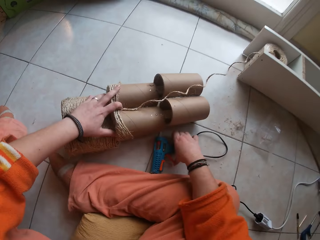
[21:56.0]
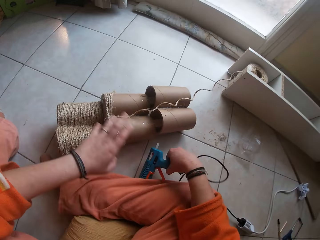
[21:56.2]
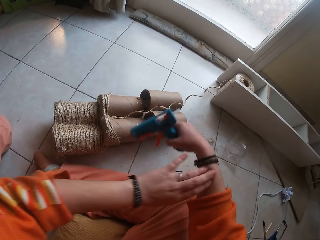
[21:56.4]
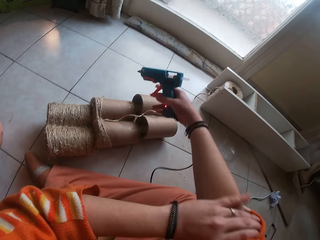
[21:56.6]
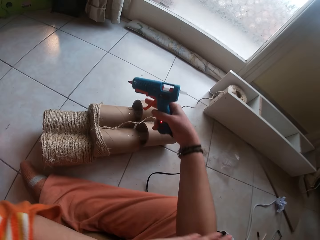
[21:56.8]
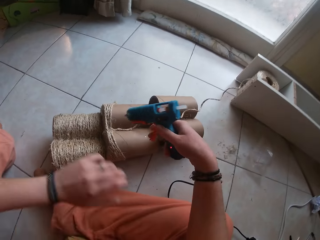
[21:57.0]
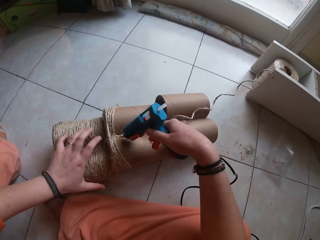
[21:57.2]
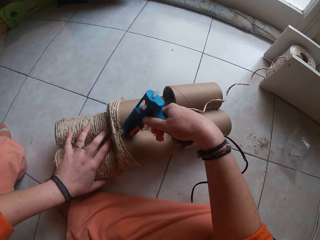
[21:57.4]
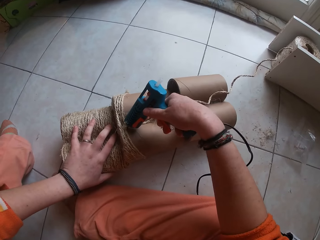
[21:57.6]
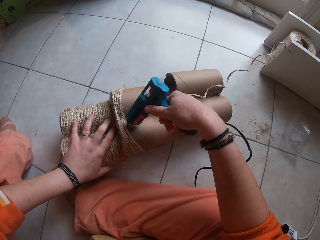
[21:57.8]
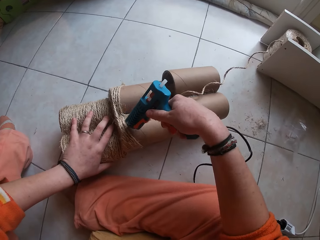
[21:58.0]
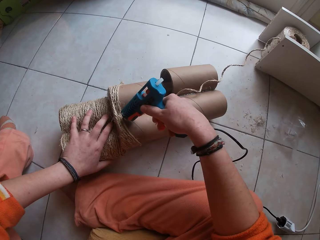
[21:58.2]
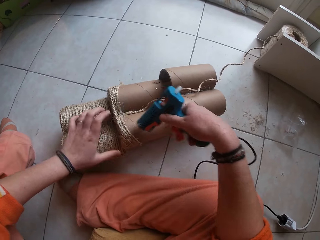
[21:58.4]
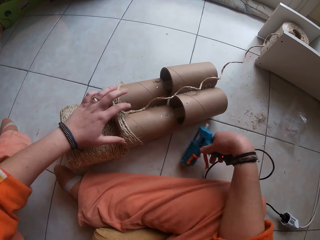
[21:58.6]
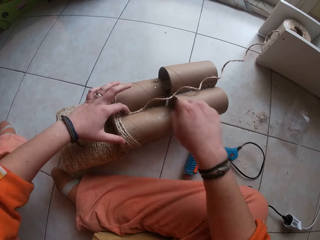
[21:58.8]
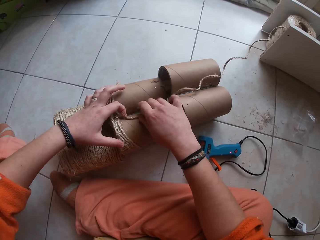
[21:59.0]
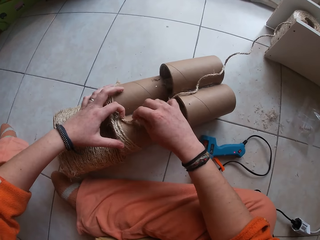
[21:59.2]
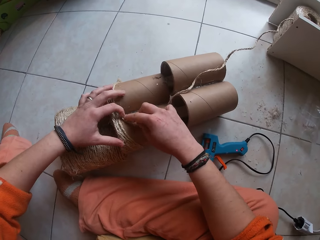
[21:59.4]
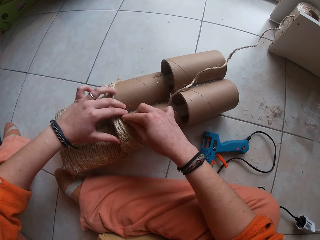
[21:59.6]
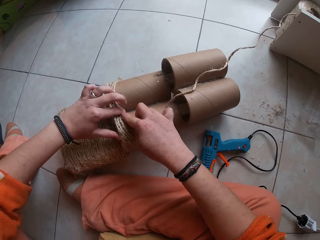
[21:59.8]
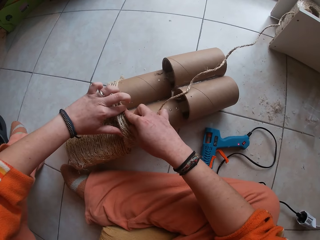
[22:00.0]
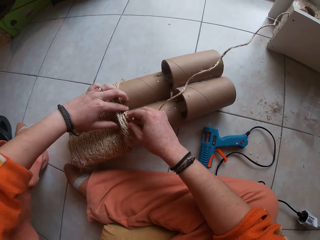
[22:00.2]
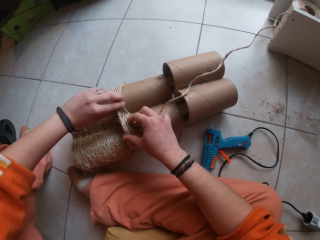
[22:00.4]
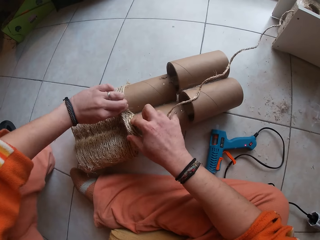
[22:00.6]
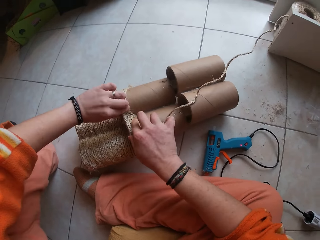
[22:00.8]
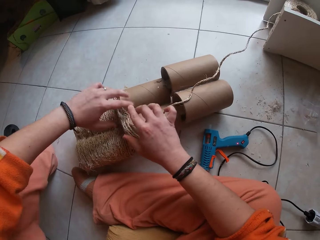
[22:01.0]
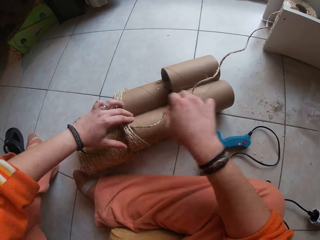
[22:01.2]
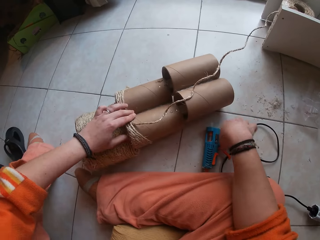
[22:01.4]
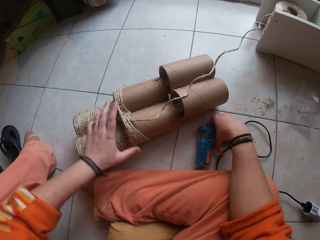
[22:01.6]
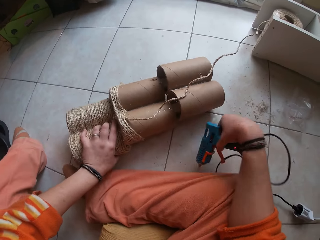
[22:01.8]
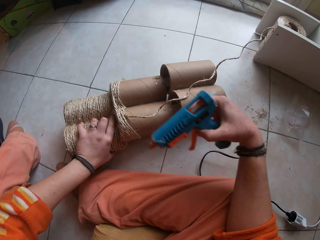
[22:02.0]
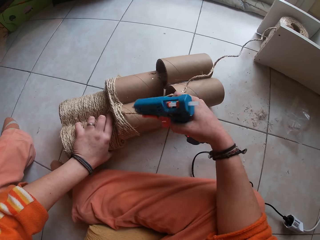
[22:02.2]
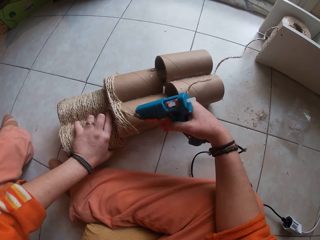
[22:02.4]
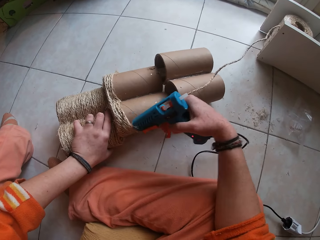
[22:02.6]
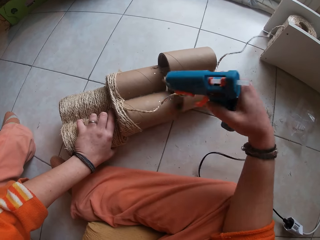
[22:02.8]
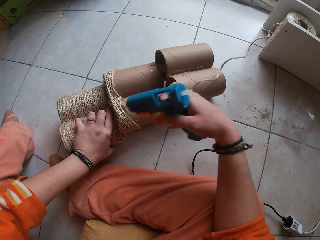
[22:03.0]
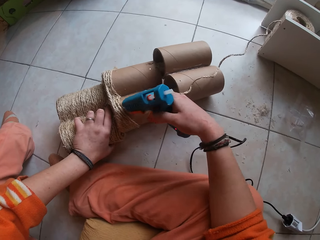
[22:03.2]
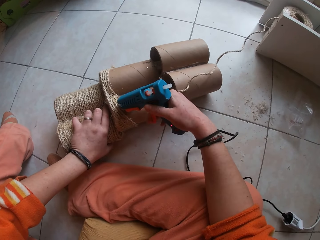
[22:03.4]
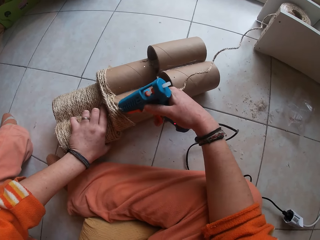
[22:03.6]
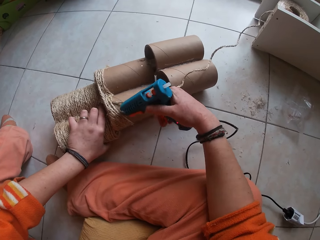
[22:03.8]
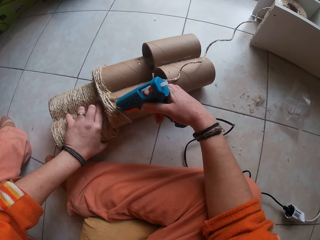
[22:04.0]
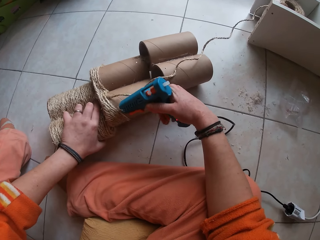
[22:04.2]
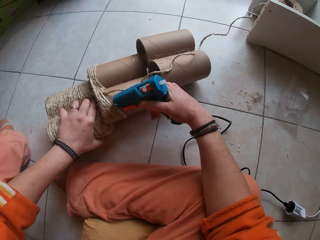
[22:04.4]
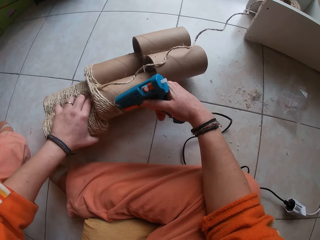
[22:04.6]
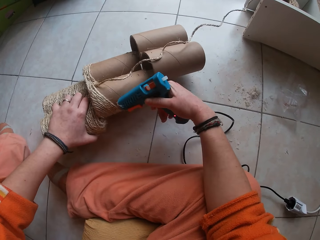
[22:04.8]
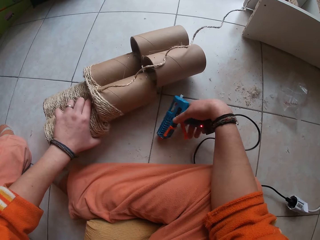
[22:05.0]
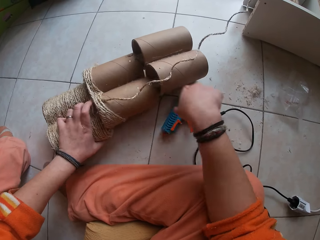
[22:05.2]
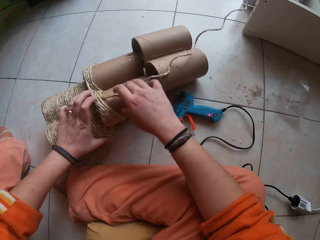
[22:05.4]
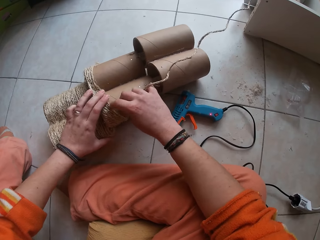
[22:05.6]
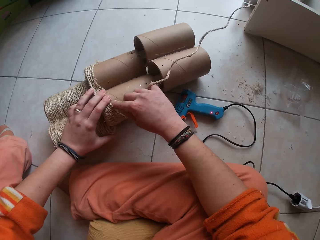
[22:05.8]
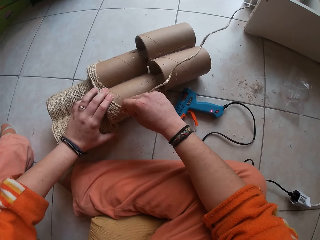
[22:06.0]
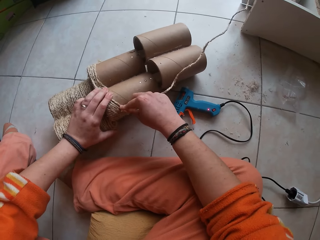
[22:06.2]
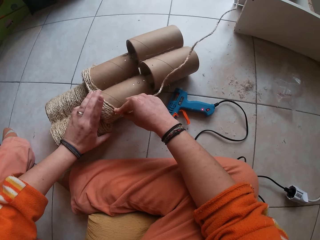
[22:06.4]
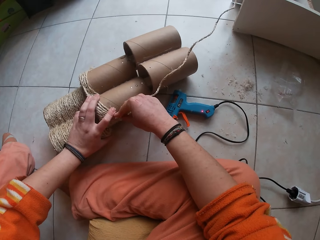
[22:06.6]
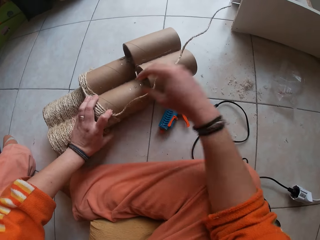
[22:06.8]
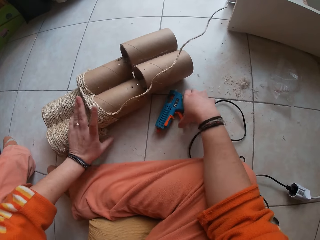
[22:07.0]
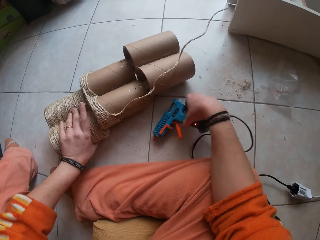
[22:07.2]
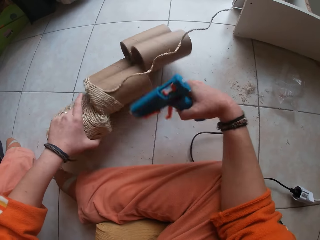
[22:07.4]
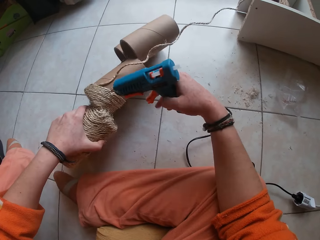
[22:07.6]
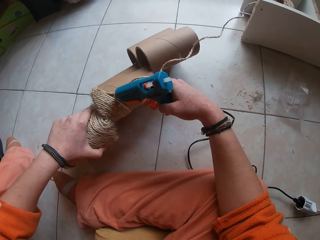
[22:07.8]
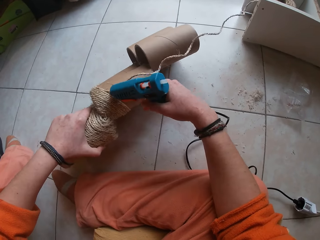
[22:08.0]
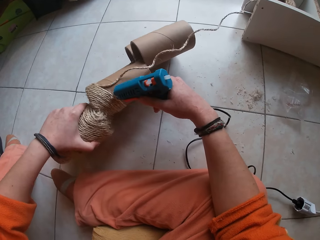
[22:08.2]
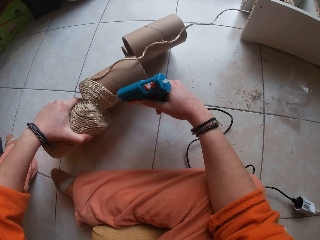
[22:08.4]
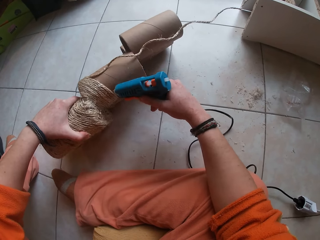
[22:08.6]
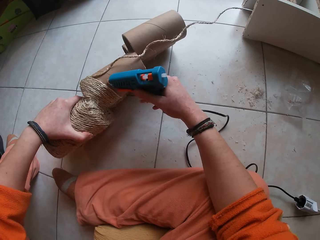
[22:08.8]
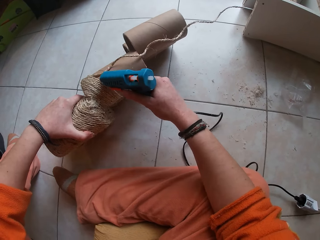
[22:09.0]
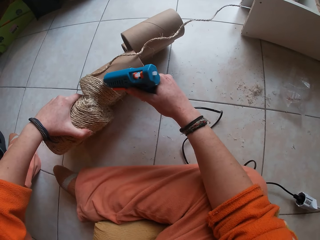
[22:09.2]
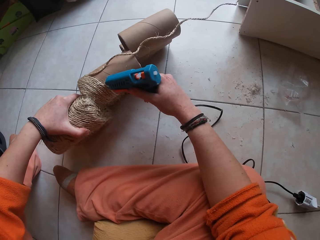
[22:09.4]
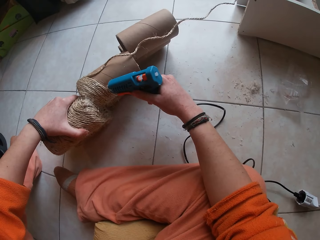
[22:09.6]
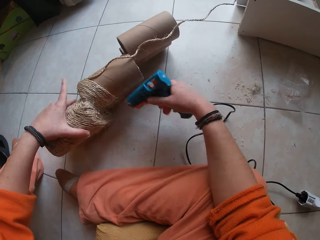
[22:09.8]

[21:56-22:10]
The camera wearer picks the glue gun from the floor with her right hand. She adjusts her right sleeve with her left hand. She applies glue on the craft with the glue gun in her right hand. She drops the glue gun on the floor with her right hand. She gums the rope on the craft with both hands. She picks the glue gun from the floor with her right hand. She applies glue on the craft with the glue gun in her right hand. She drops the glue gun on the floor with her right hand. She gums the rope on the craft with both hands. She picks the glue gun from the floor with her right hand. She applies glue on the craft with the glue gun in her right hand.

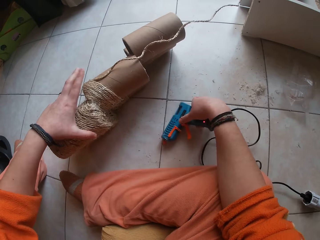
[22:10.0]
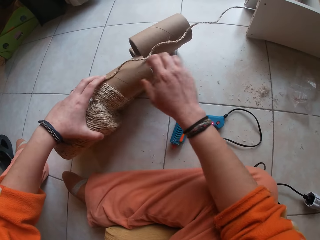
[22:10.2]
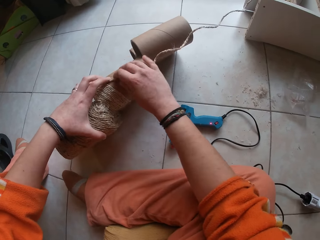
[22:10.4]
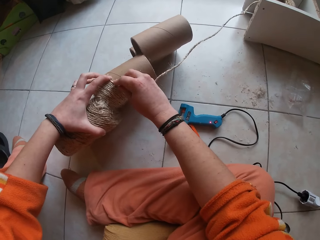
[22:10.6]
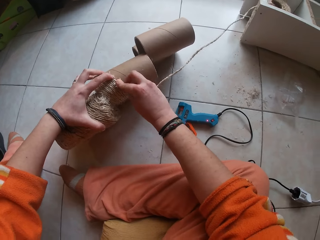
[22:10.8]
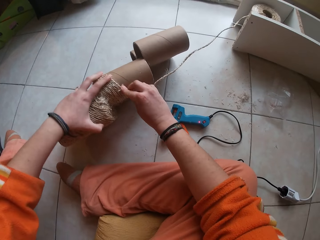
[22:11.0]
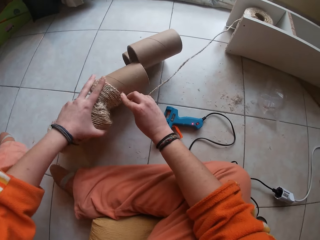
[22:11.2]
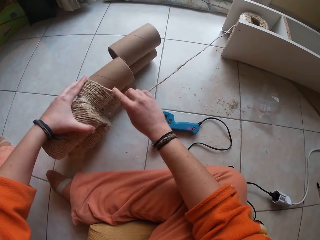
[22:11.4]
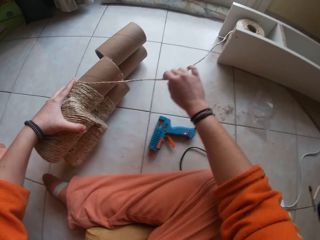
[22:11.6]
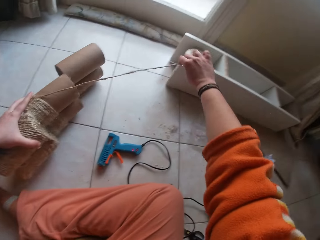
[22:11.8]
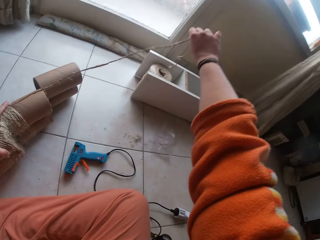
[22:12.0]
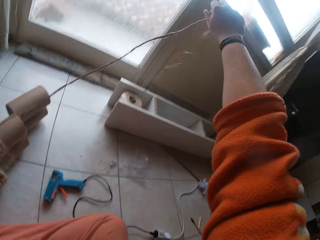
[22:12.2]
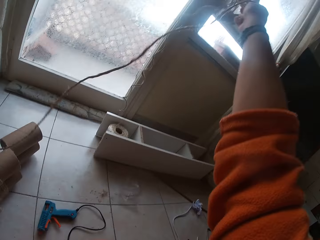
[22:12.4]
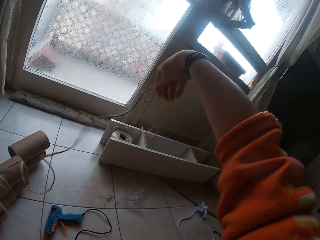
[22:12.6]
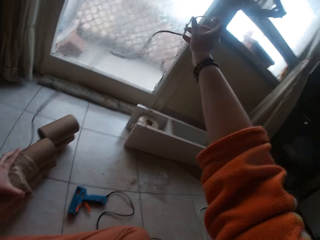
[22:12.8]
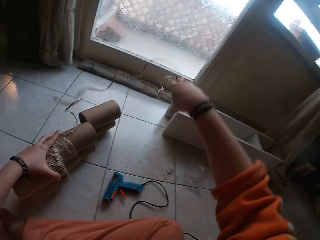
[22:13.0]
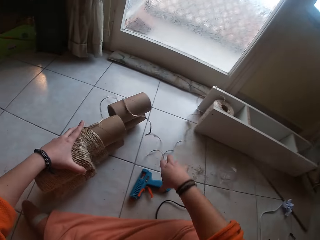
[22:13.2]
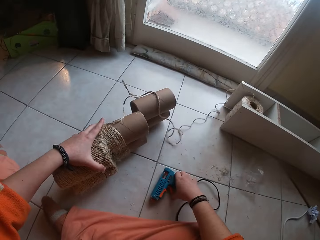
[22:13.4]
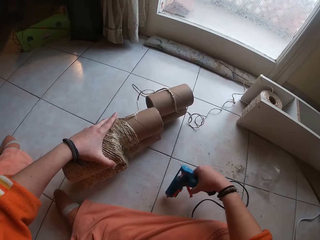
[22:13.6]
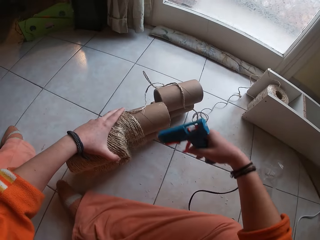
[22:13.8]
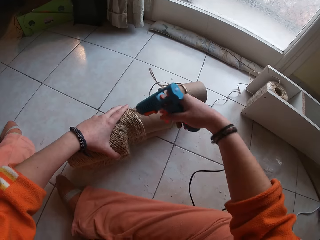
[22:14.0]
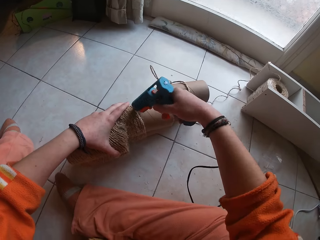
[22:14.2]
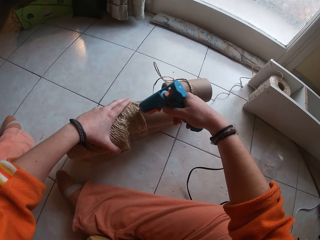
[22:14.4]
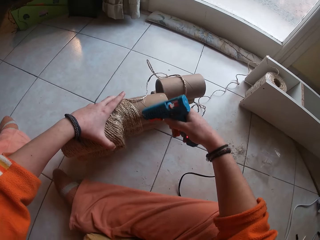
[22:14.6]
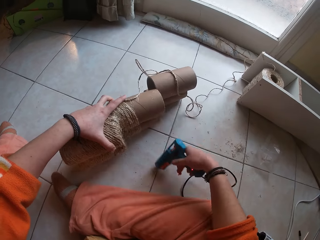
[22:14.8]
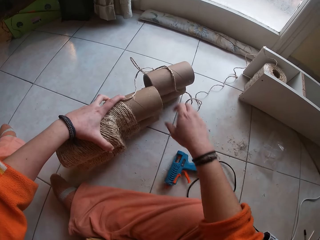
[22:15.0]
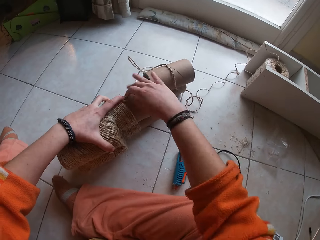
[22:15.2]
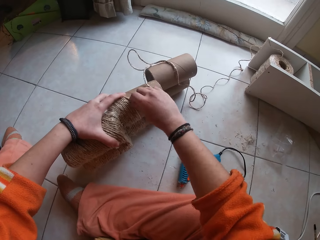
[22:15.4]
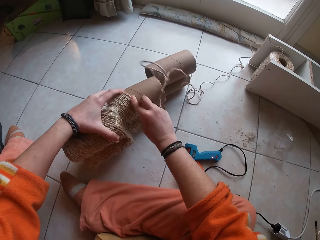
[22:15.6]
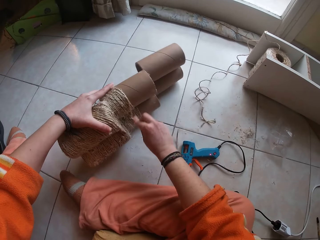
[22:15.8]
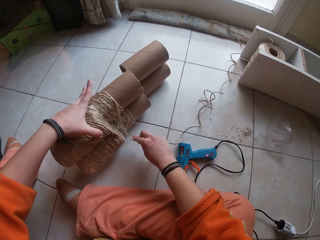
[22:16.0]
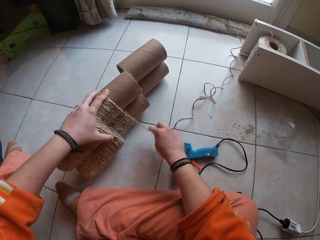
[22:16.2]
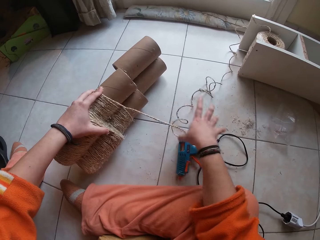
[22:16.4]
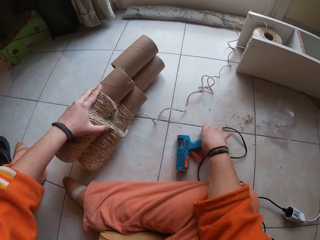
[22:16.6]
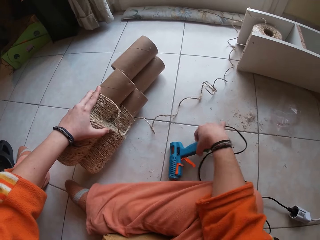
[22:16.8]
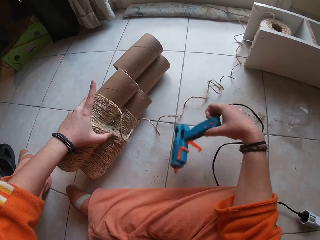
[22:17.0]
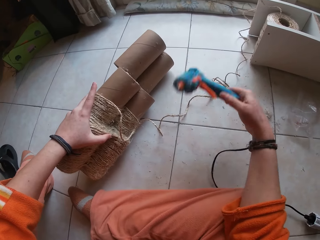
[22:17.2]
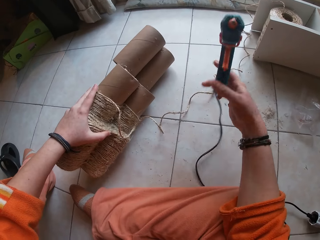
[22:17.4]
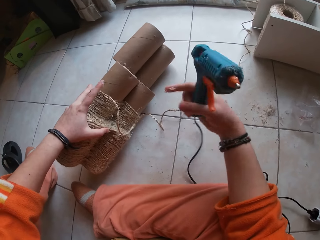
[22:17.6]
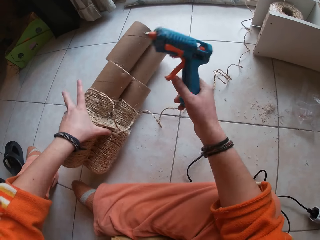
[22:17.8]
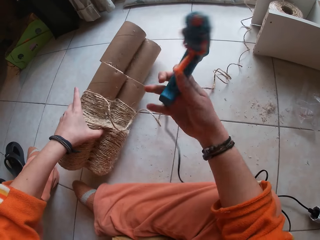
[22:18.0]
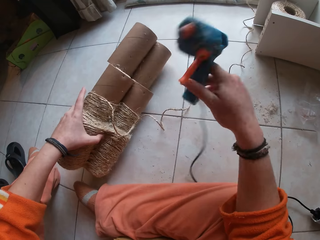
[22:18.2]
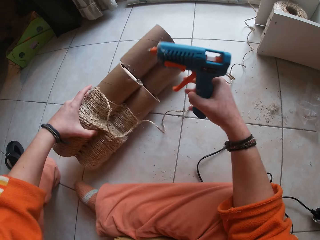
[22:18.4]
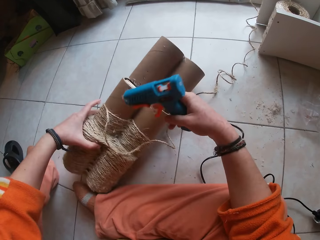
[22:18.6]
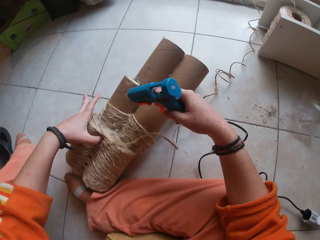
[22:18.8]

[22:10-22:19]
The camera wearer drops the glue gun on the floor with her right hand. She gums the rope on the craft with both hands. She pulls the rope from the rope bundle on the floor with her right hand. She picks the glue gun from the floor with her right hand. She applies glue on the craft with the glue gun in her right hand. She drops the glue gun on the floor with her right hand. She gums the rope on the craft with both hands. She picks the glue gun from the floor with her right hand.
